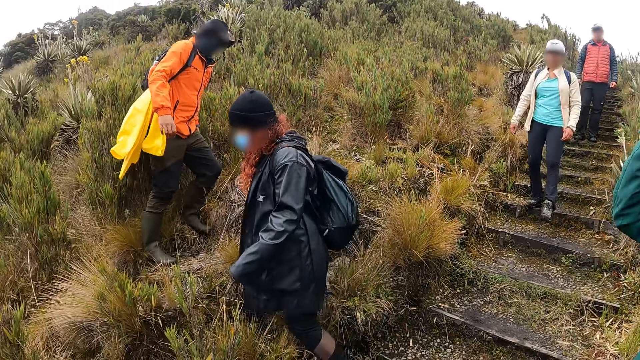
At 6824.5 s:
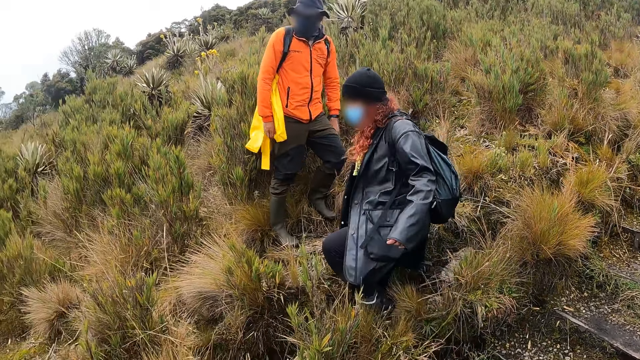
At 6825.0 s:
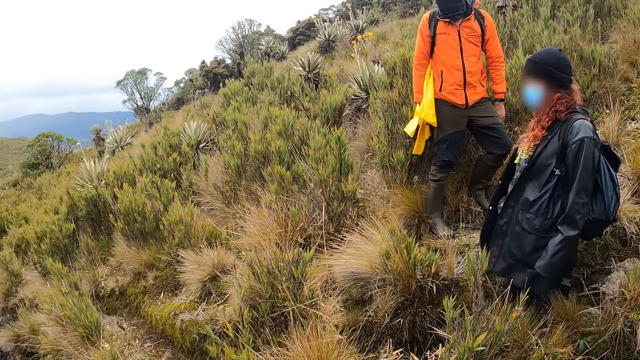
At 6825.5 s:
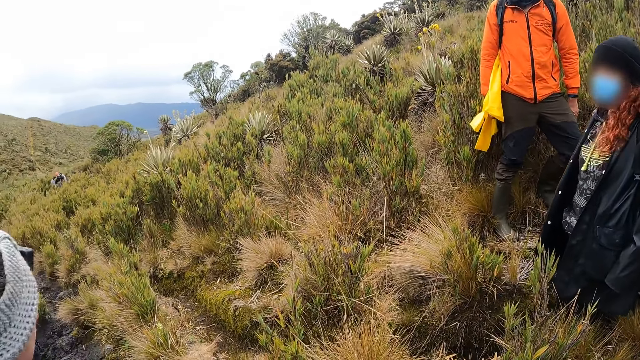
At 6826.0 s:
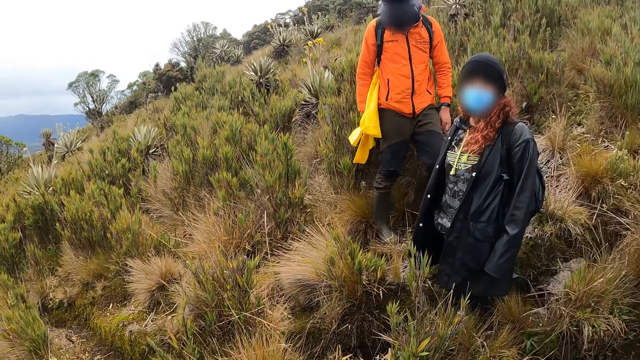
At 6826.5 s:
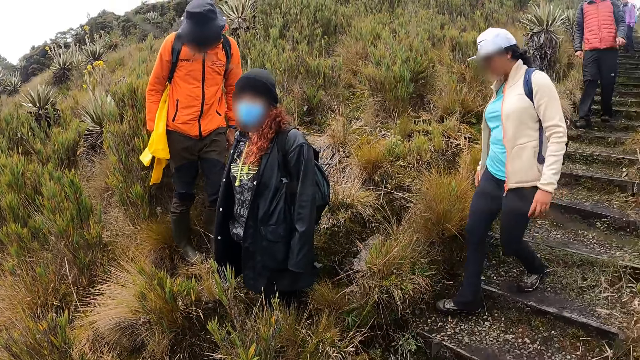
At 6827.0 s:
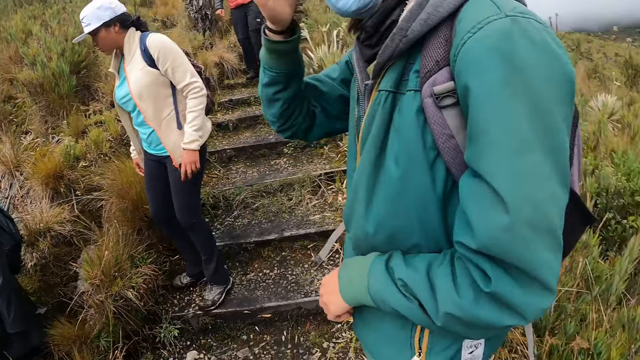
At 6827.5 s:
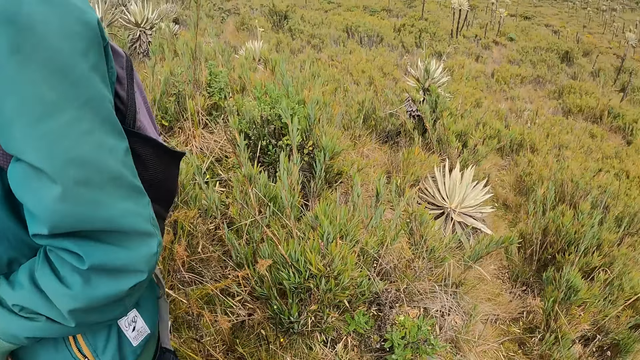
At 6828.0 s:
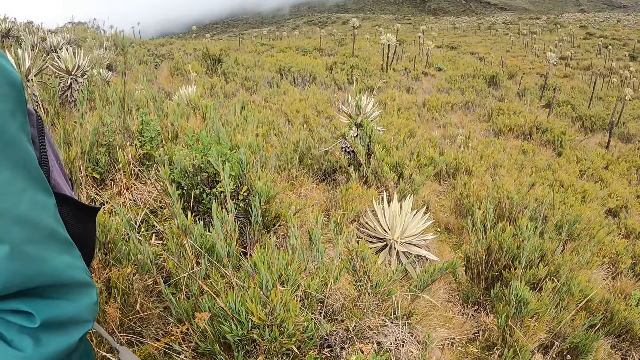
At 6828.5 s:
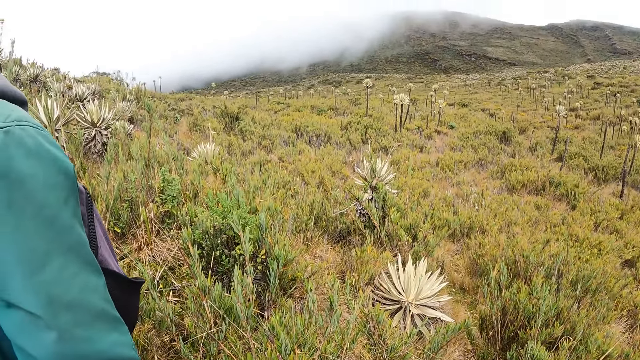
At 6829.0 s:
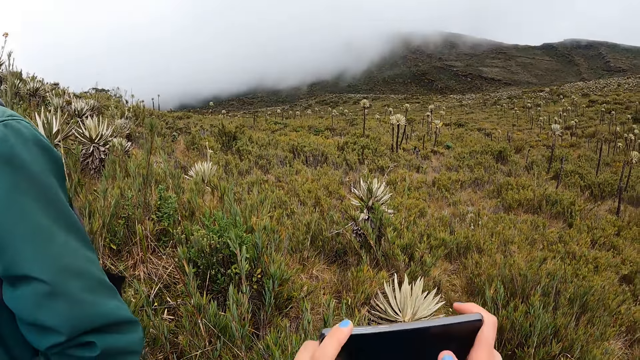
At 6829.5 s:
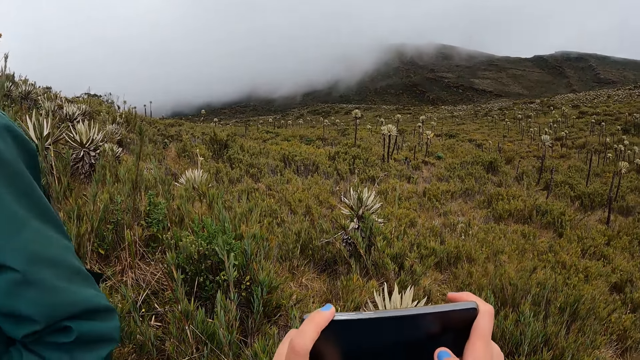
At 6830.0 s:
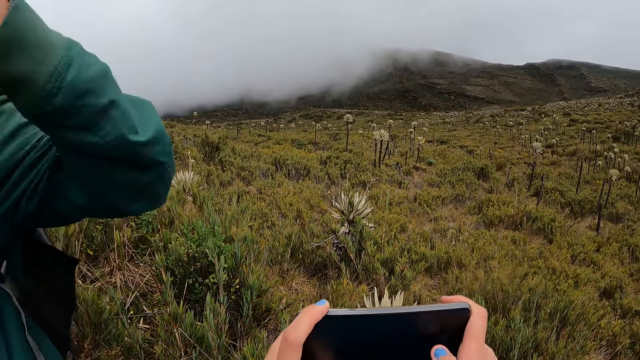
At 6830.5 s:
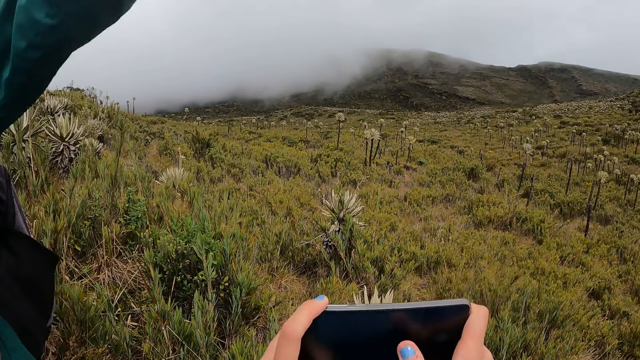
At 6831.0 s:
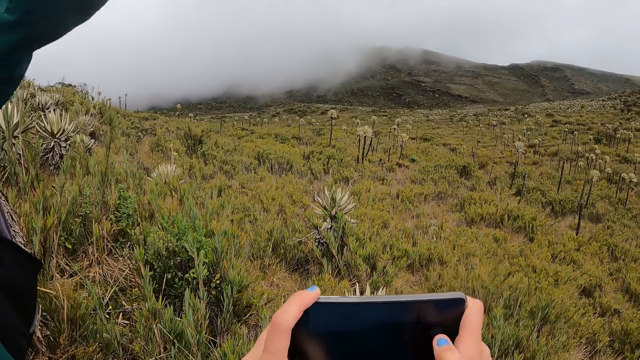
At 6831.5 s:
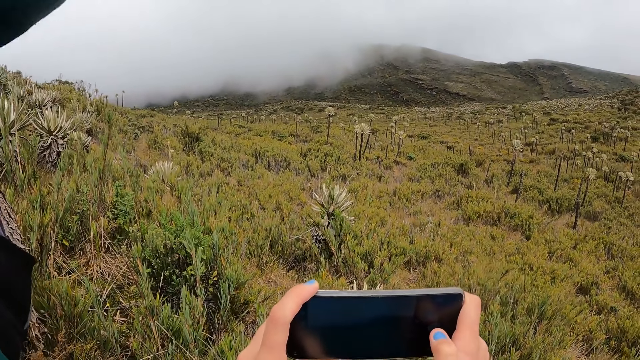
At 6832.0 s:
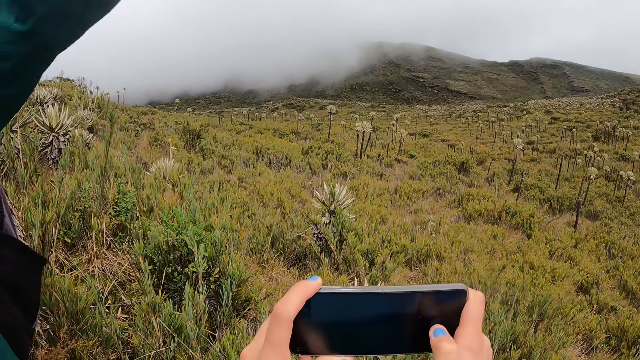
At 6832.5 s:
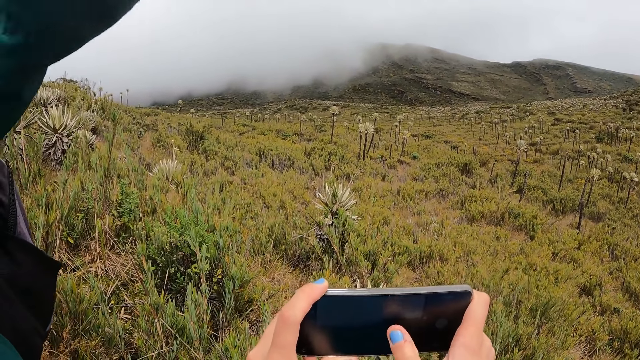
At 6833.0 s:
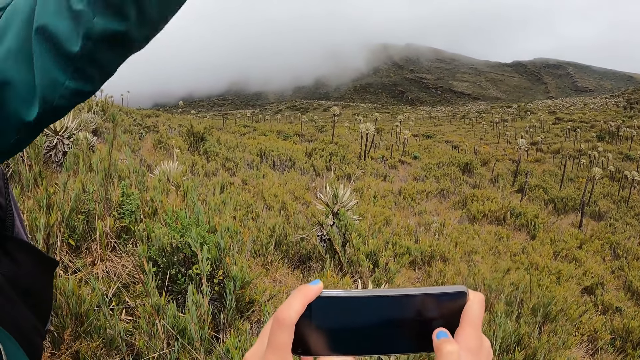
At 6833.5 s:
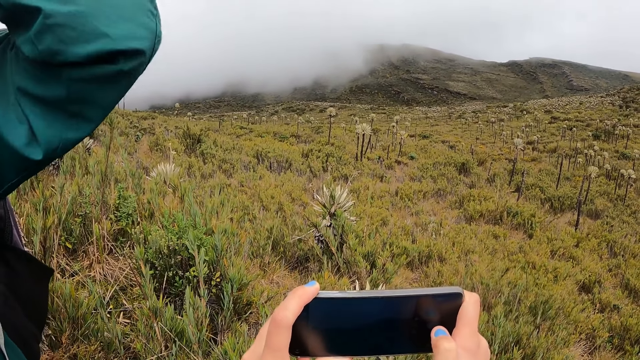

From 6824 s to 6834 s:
A man adjusts his hair with his right hand. The camera wearer looks around. The man adjusts his mask on his face with his right hand. The camera wearer operates a phone with both hands.

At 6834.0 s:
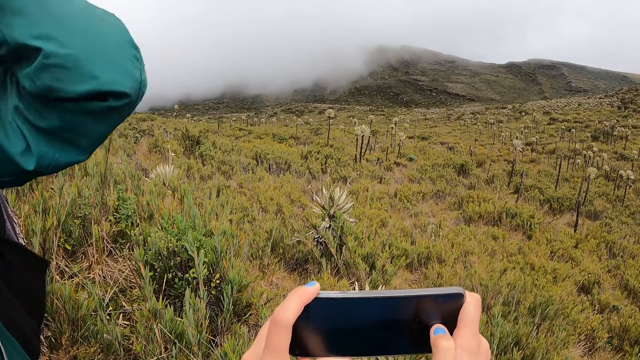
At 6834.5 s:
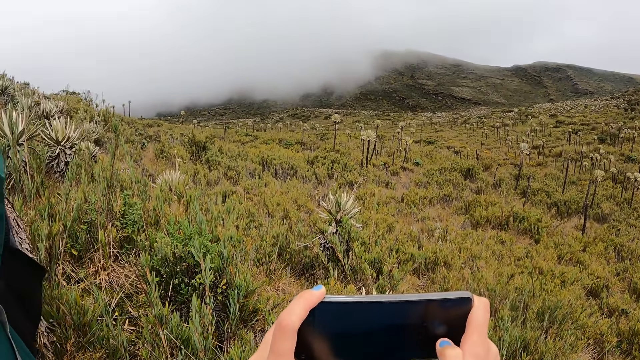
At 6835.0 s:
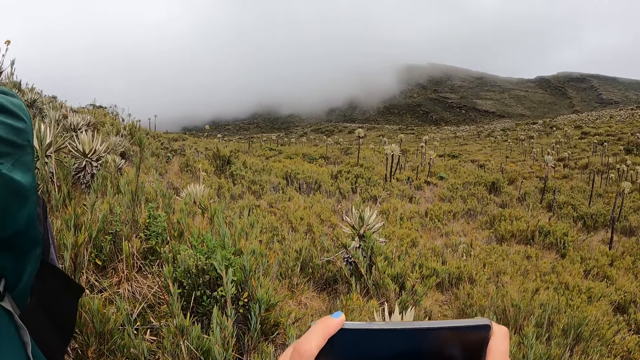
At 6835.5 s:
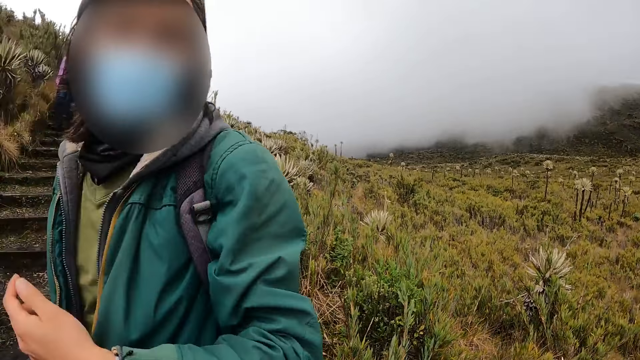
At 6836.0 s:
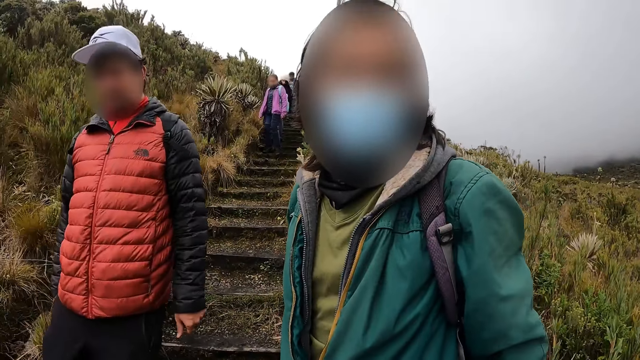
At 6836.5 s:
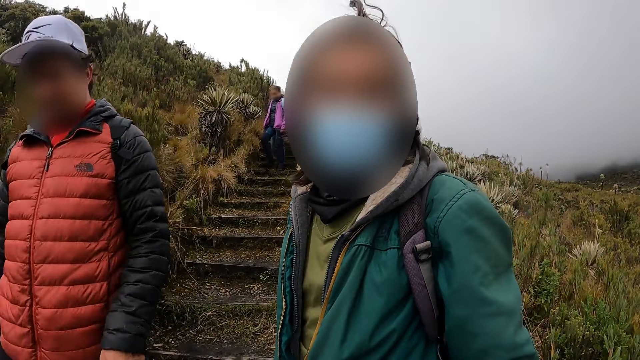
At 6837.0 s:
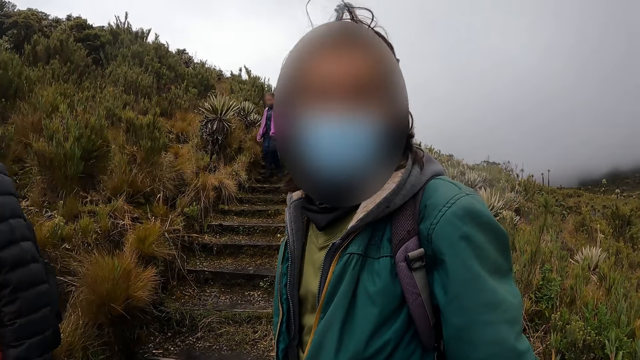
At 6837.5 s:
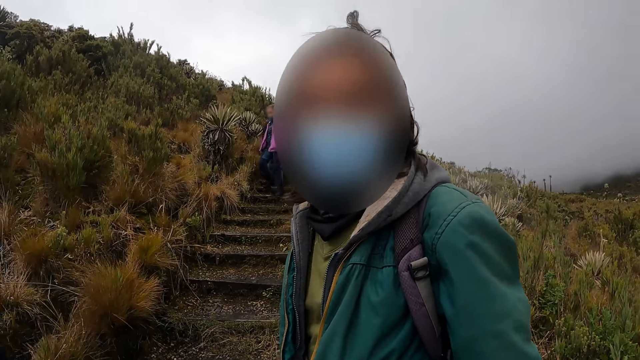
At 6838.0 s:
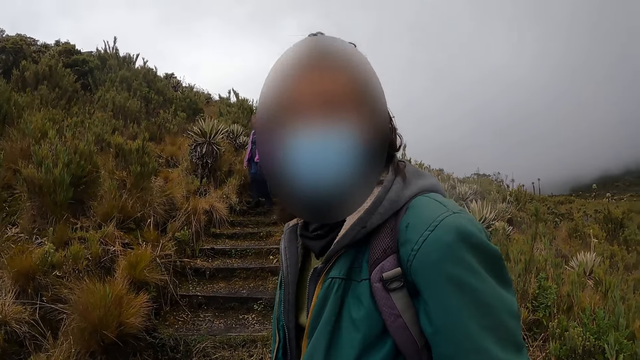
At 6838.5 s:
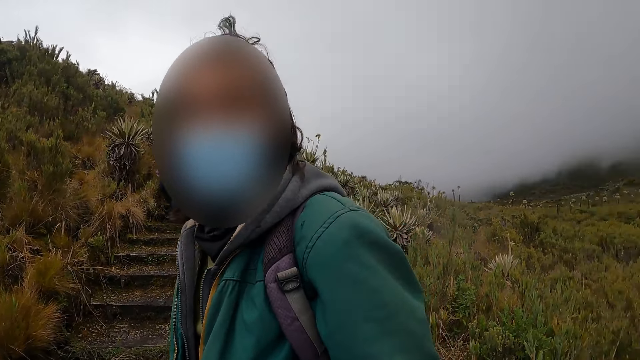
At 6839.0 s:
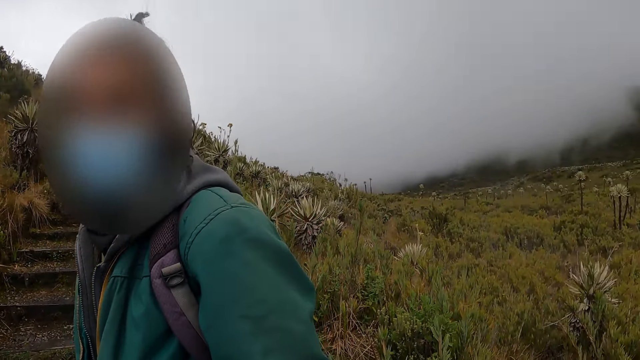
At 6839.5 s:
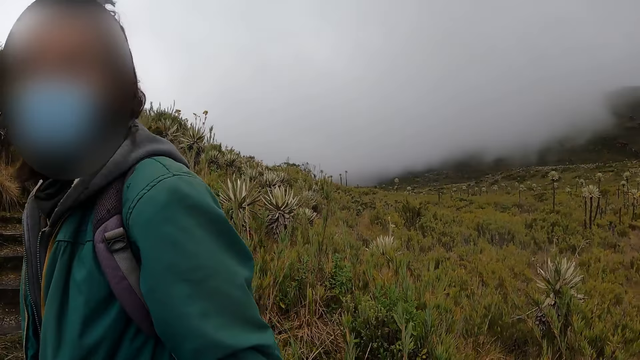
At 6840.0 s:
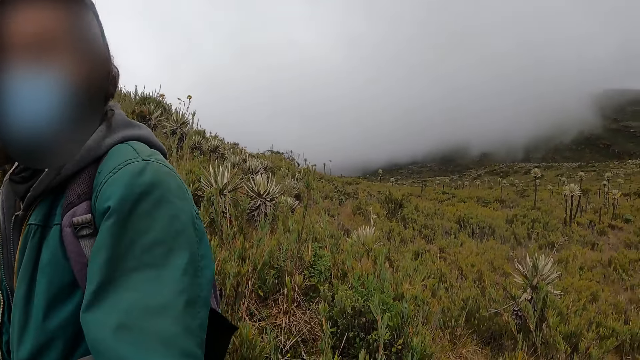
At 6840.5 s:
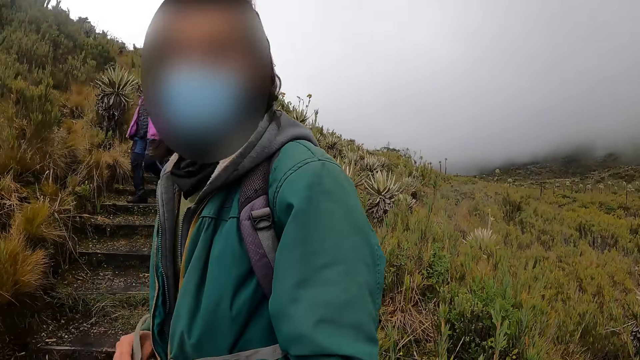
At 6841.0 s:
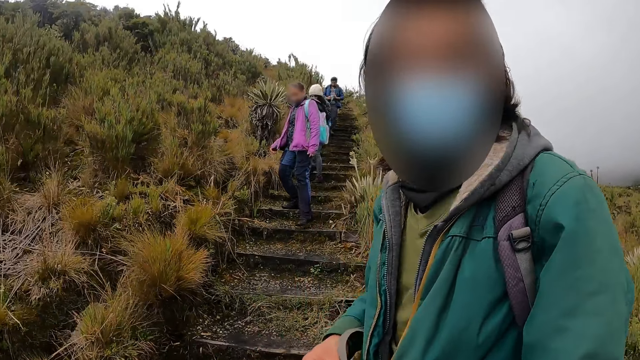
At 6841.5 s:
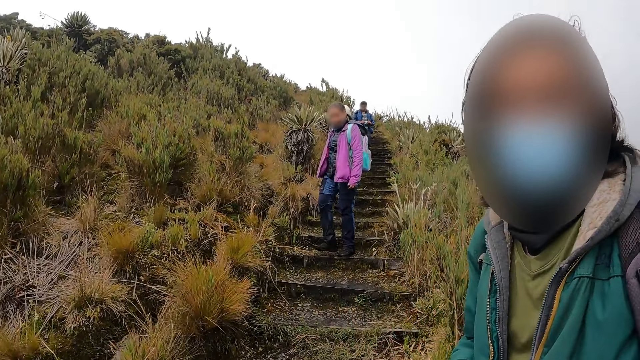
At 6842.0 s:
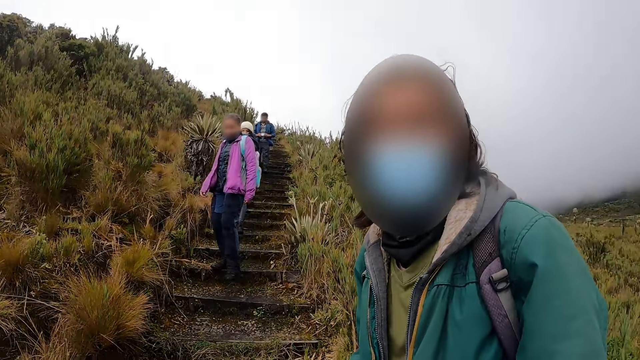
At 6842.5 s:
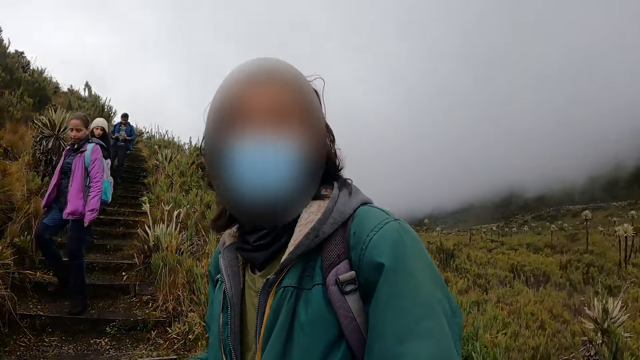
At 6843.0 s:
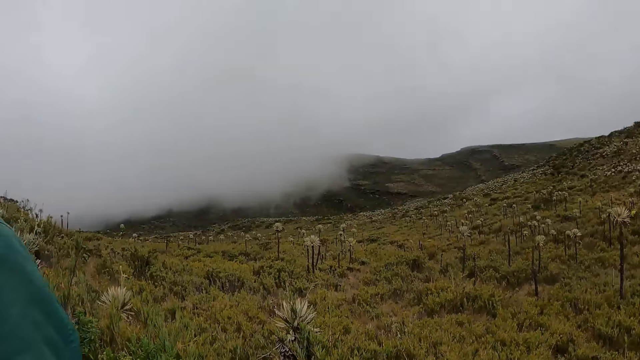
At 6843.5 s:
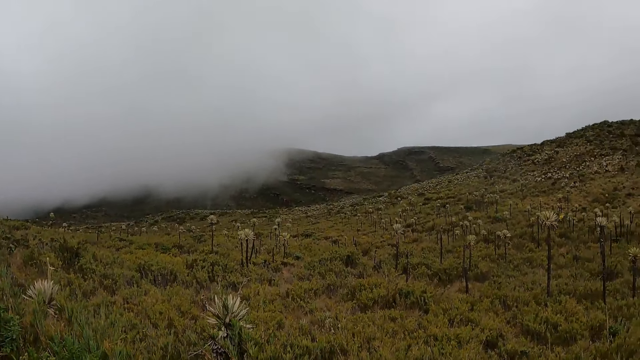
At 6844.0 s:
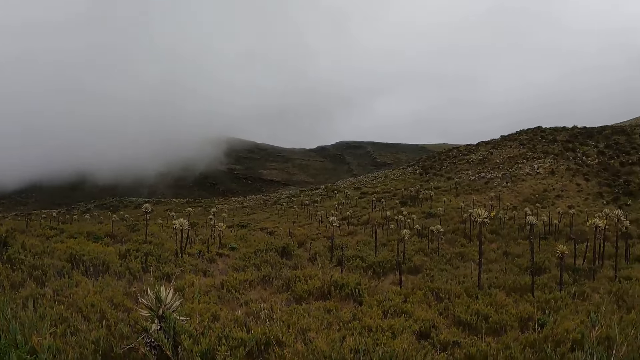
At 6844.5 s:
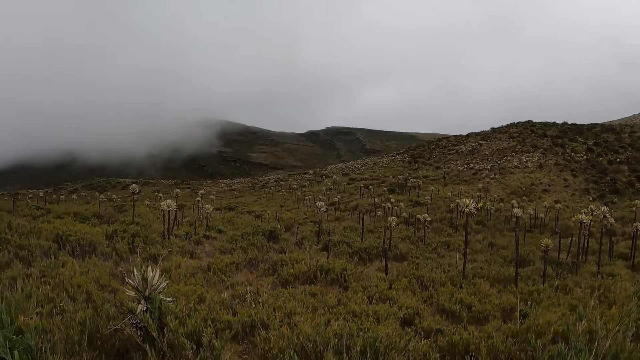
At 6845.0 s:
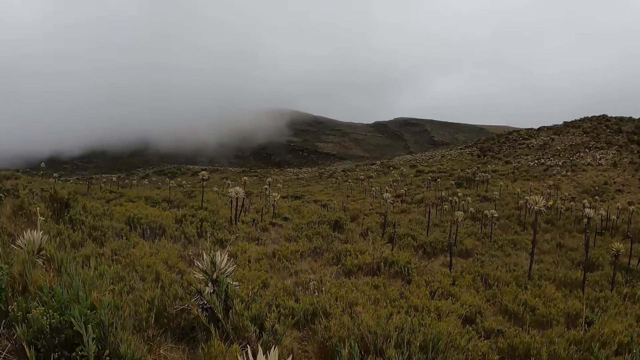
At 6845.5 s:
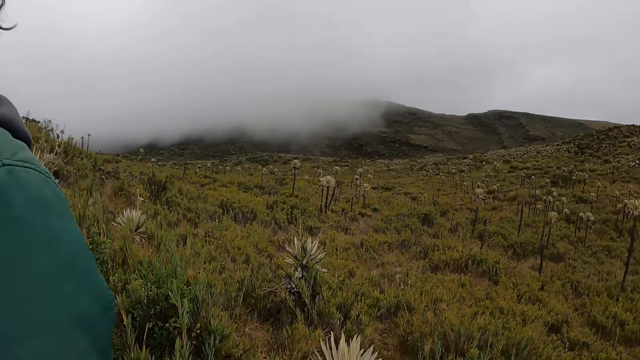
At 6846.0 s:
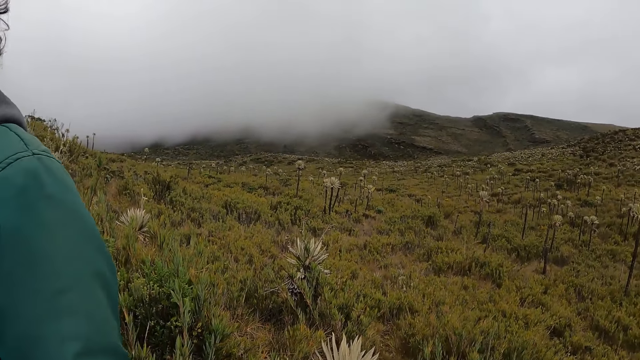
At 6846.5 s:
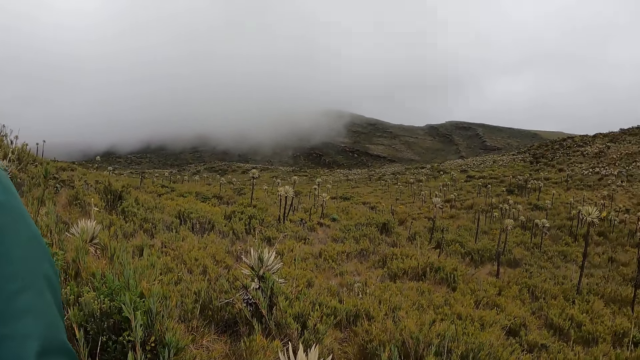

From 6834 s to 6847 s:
The camera wearer dialogues with a person. They use their phone.
